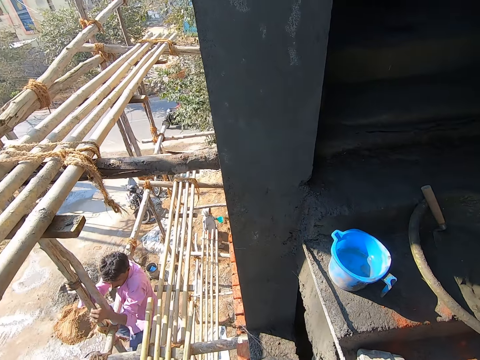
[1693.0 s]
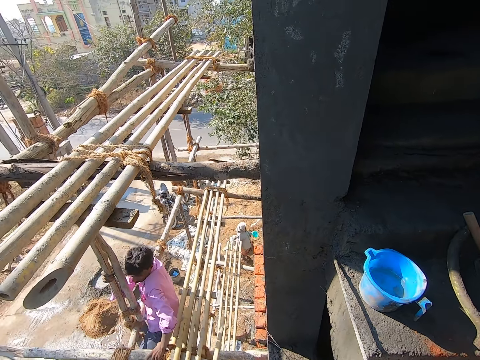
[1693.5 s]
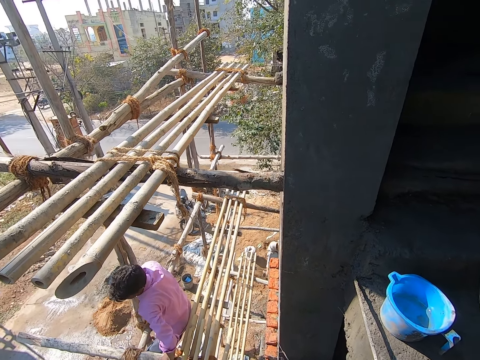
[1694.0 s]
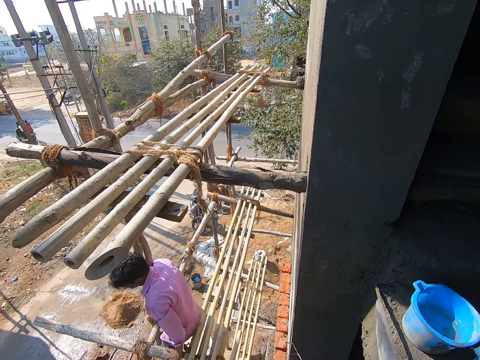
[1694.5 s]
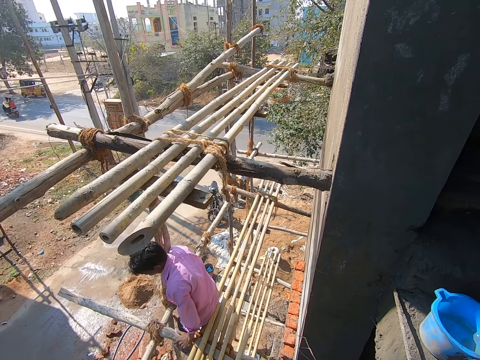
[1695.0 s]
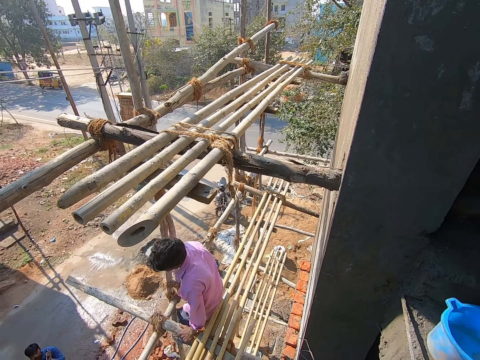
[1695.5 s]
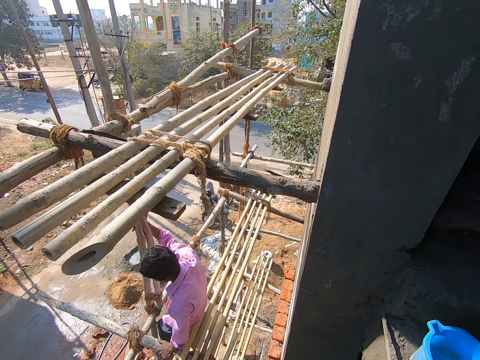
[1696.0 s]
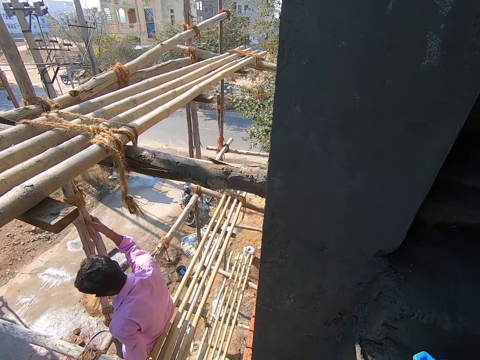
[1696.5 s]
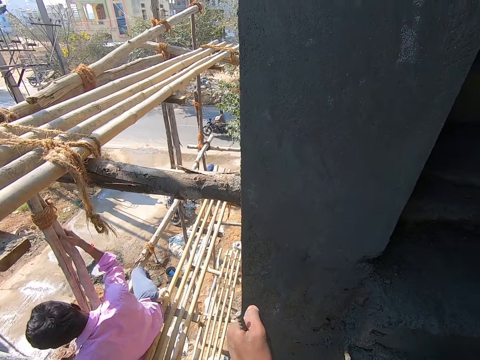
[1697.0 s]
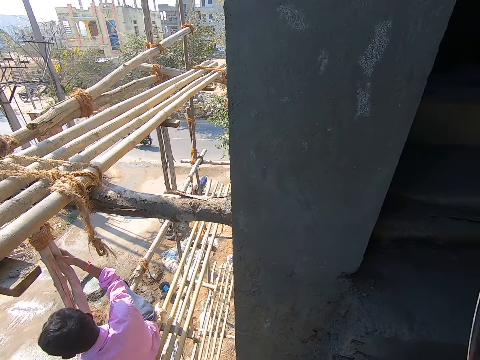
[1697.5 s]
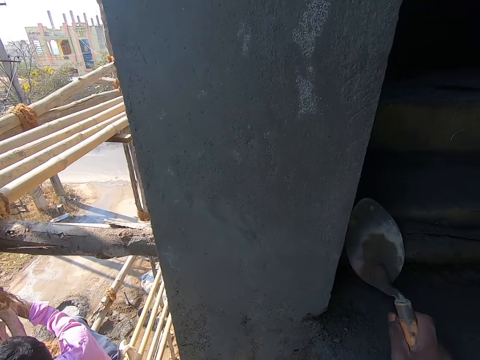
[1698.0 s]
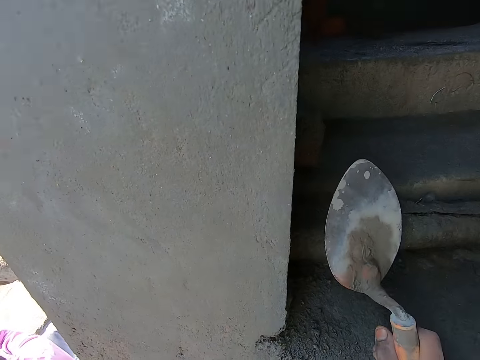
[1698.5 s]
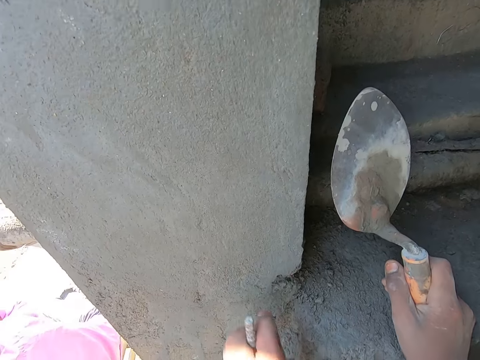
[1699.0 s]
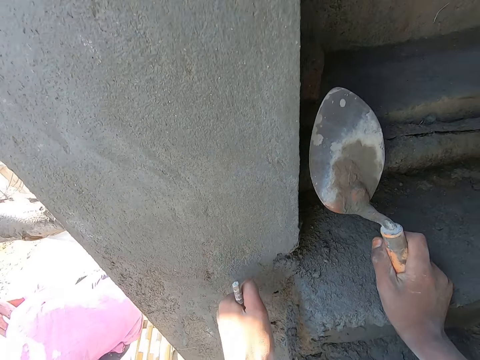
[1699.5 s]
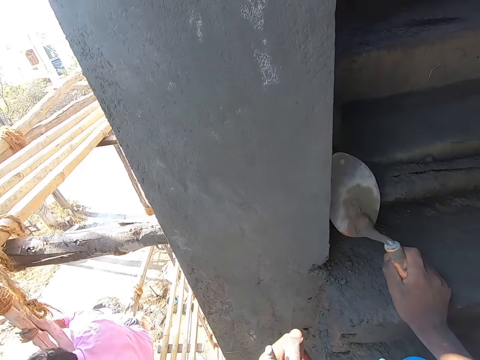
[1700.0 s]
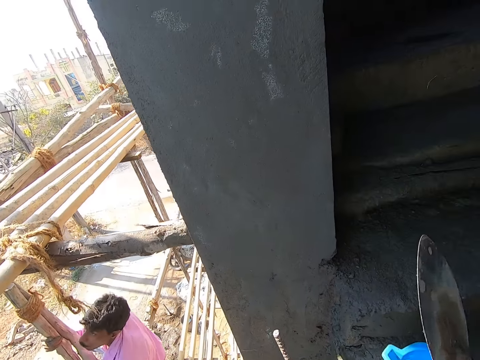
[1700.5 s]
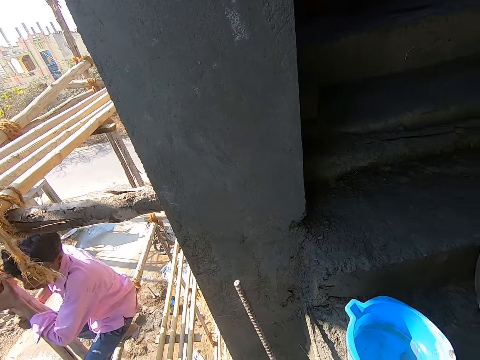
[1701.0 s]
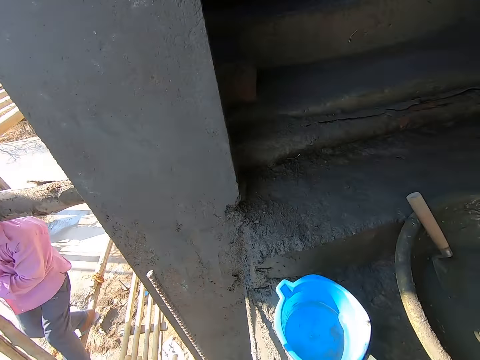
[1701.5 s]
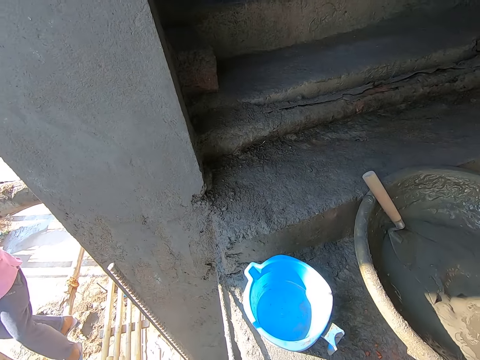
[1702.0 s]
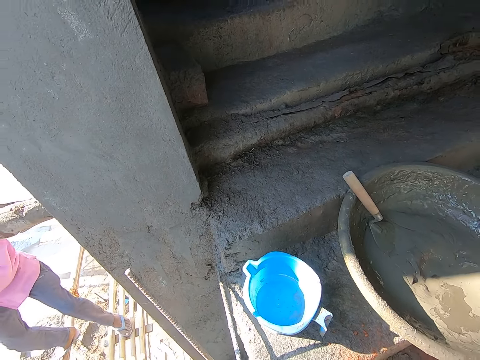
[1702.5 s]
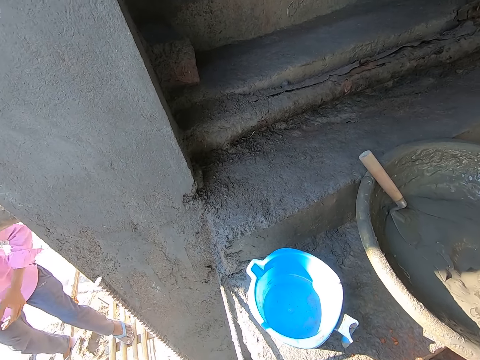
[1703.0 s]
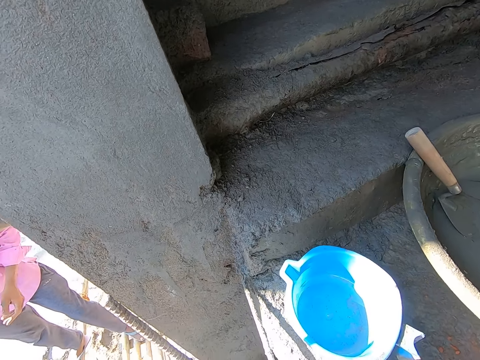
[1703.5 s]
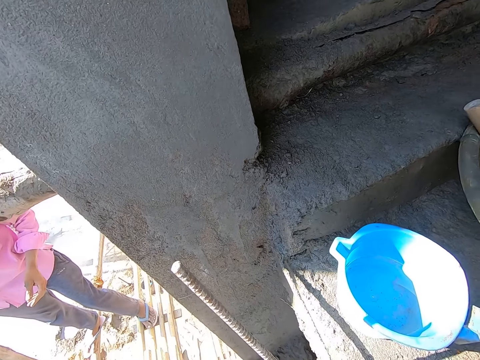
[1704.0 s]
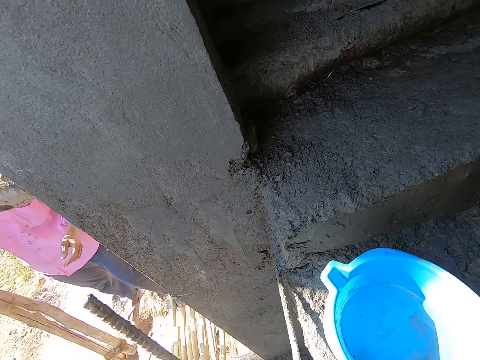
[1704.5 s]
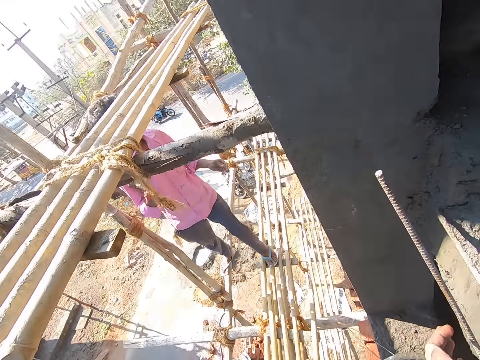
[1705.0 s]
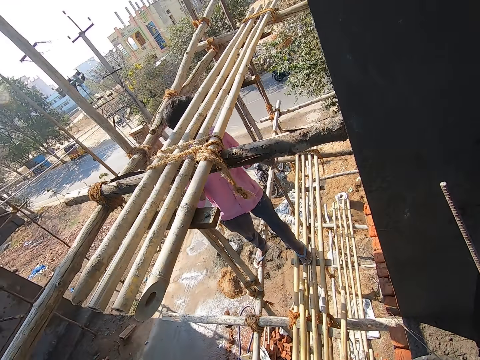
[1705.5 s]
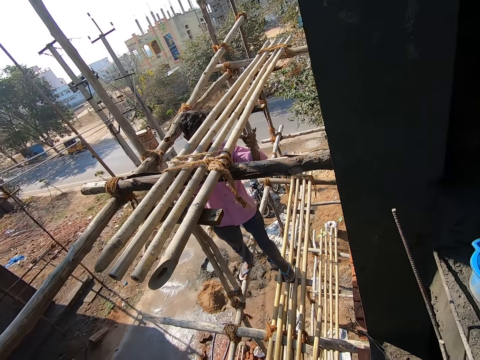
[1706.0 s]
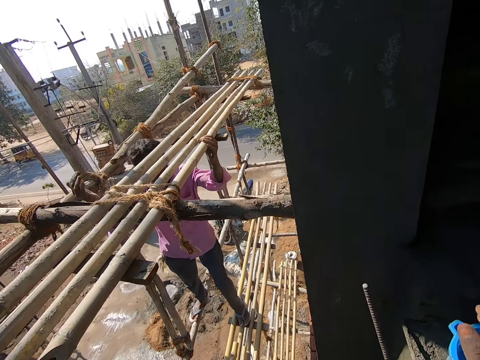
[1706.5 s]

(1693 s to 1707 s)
The camera wearer adjusts a metal bar. He holds a trowel with his right hand. He puts his right hand on the stairs. He shakes an iron rod with his left hand. He adjusts the metal bar. He removes his left hand from the metal bar. He removes his right hand from the stairs. He bends down.

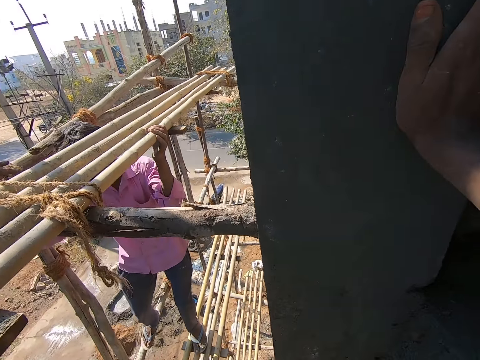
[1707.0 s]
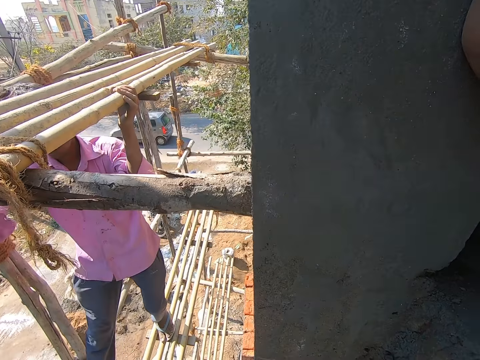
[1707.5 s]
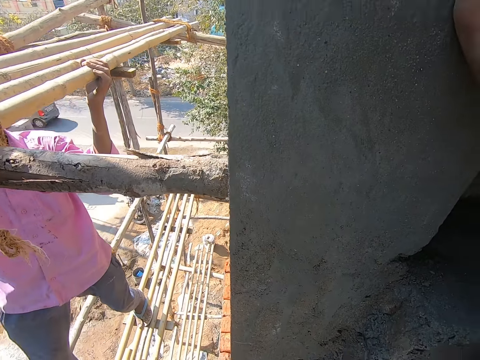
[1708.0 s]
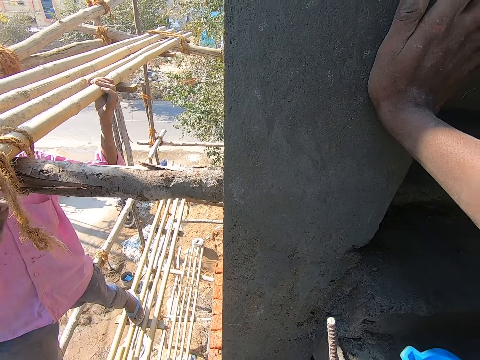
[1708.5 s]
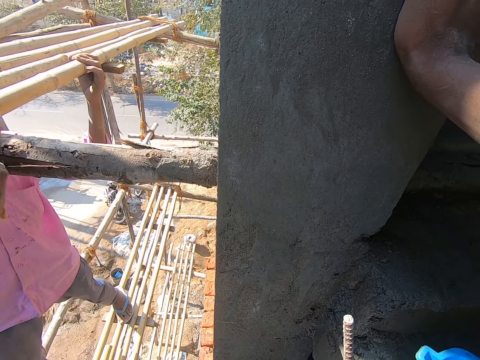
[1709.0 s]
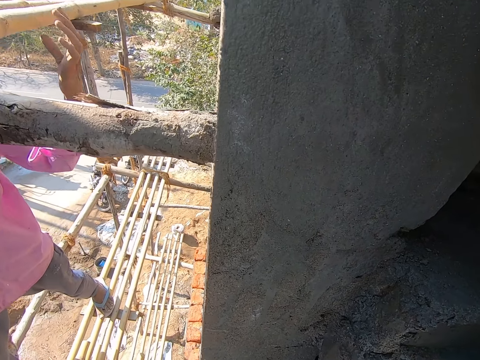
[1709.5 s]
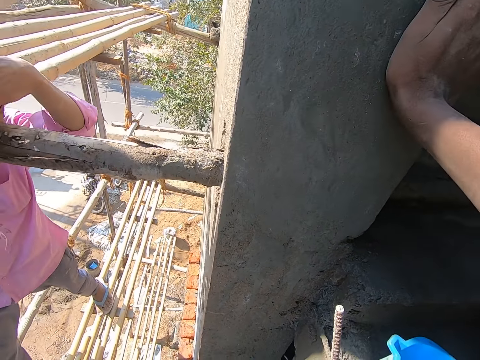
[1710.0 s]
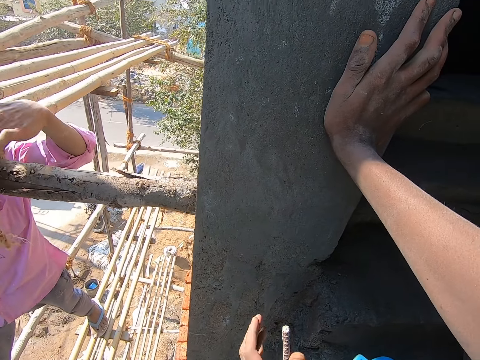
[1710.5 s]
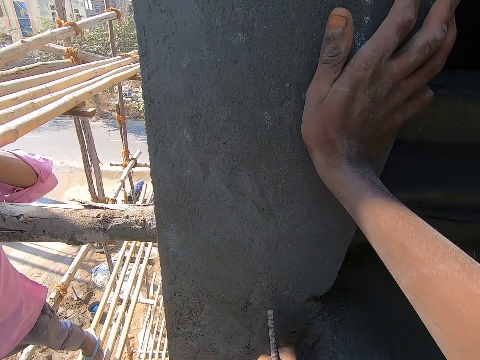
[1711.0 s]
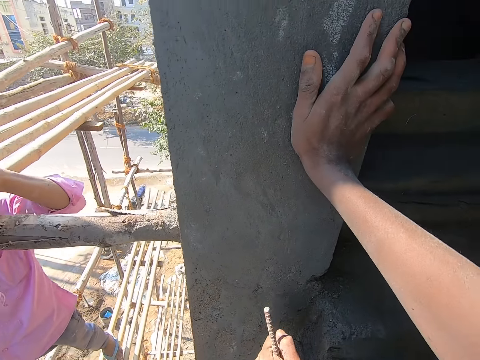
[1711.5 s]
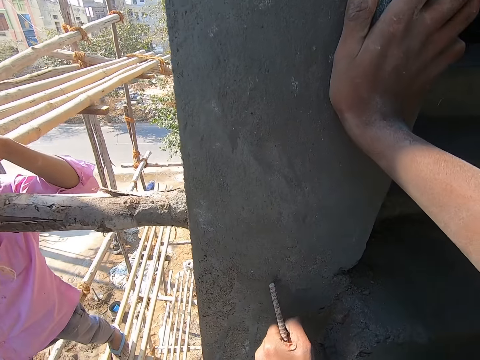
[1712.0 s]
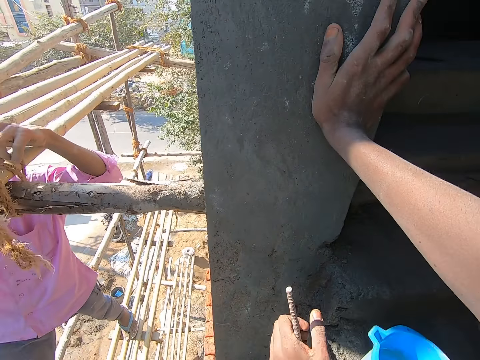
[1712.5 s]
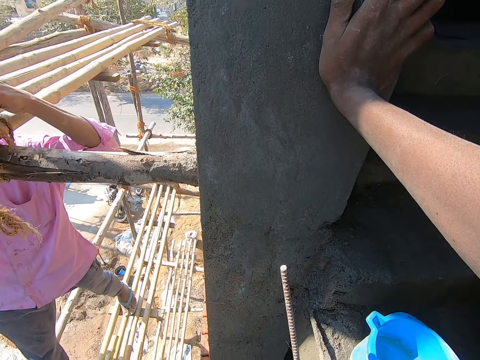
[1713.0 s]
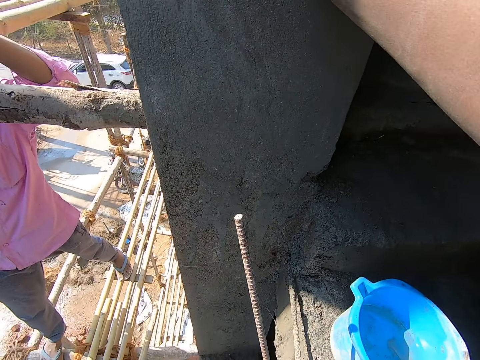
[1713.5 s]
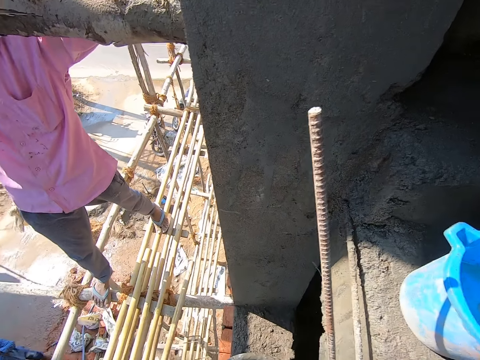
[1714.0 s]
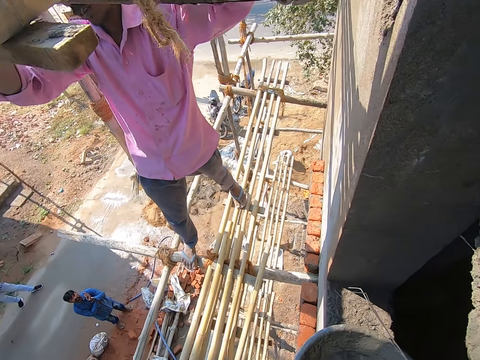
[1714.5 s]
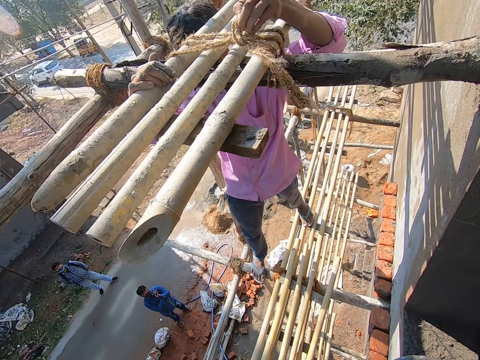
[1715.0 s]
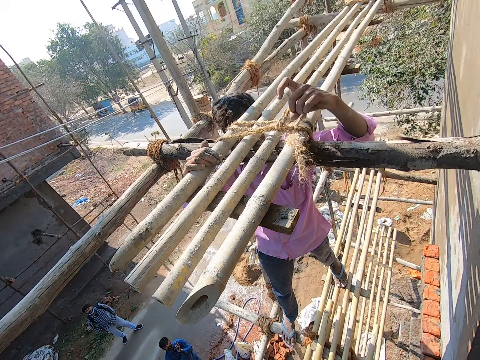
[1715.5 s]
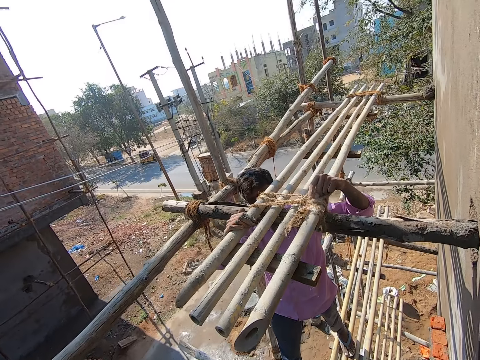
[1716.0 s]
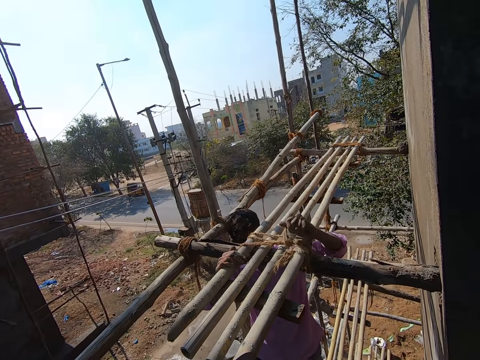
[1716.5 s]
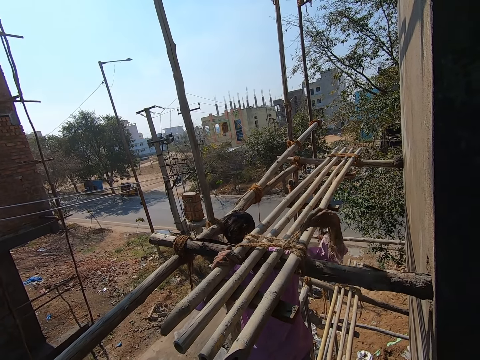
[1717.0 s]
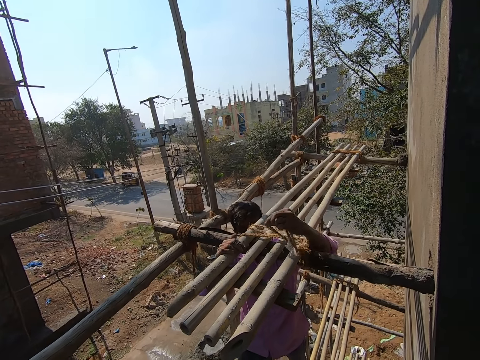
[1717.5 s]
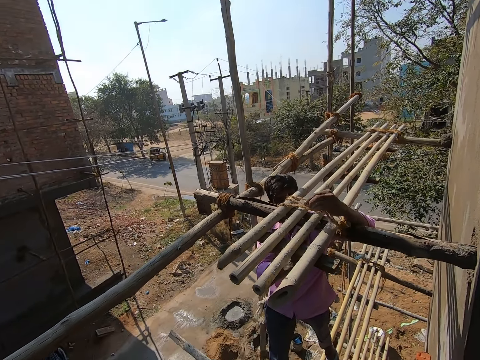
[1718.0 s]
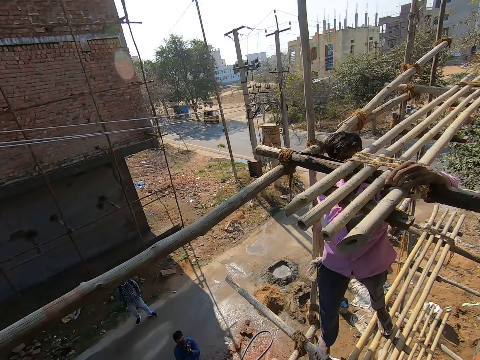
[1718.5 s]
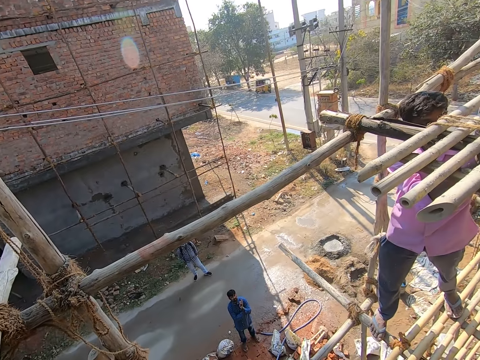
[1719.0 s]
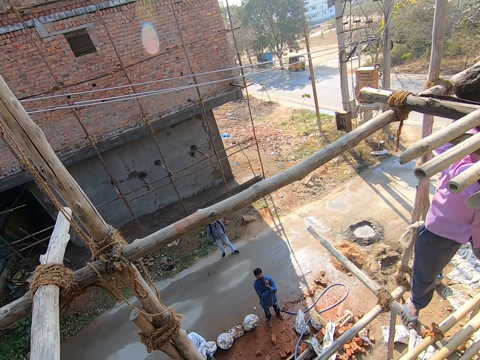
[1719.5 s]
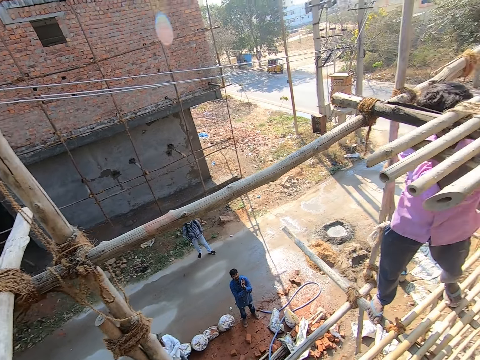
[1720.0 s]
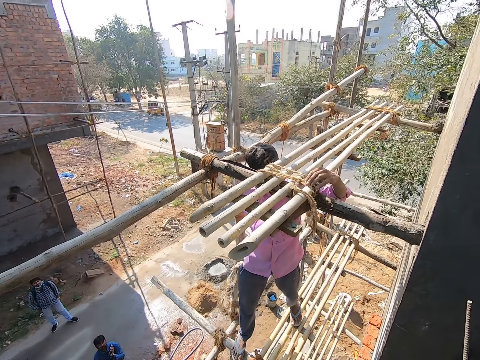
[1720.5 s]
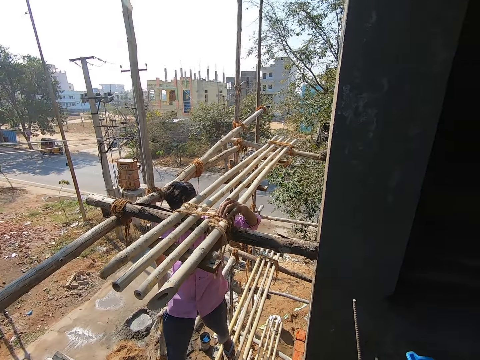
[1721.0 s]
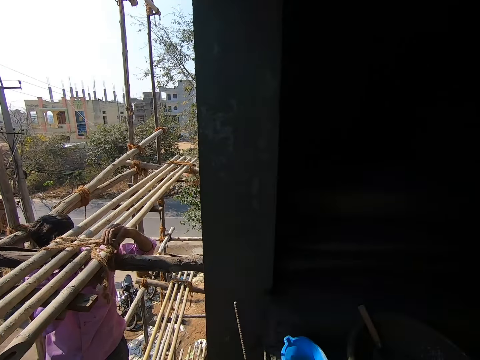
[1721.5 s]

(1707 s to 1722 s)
The camera wearer places his right hand against a wall. The man grabs a rope on the bamboo scaffolding with his right hand, and unties the rope on the bamboo scaffolding with his right hand. The camera wearer hits the iron against the wall with his left hand. He adjusts the metal bar. The man holds the bamboo scaffolding with his right hand. The camera wearer looks around. The man talks to the camera wearer. The camera wearer talks to the man. The man unties the rope on the bamboo scaffolding with both hands. The man talks to the camera wearer.
